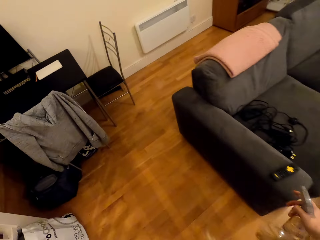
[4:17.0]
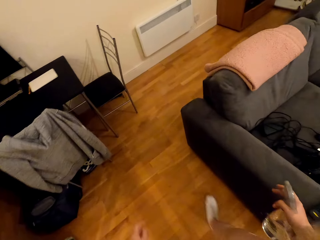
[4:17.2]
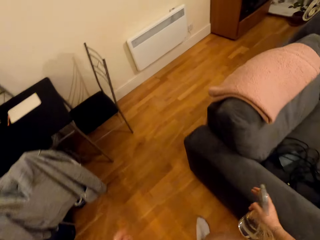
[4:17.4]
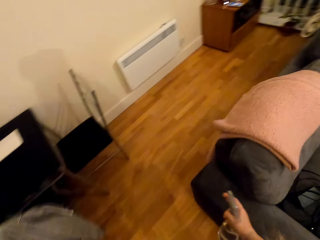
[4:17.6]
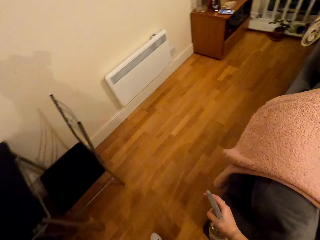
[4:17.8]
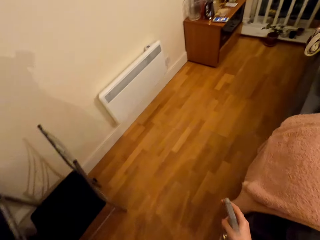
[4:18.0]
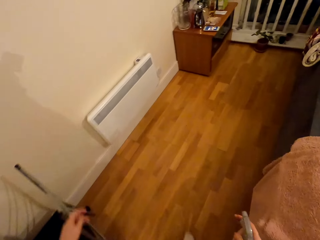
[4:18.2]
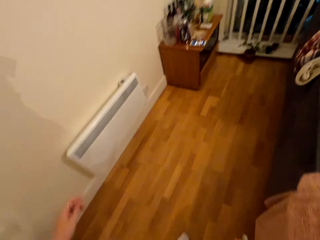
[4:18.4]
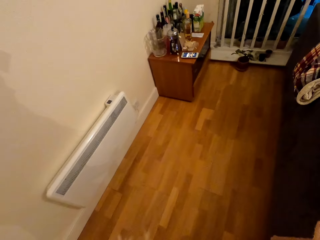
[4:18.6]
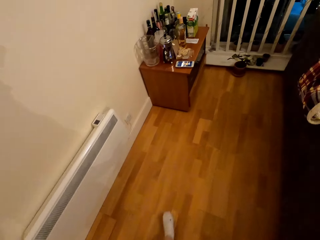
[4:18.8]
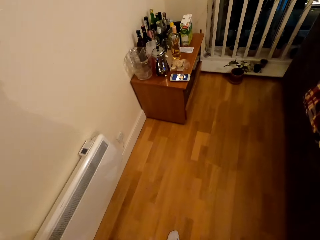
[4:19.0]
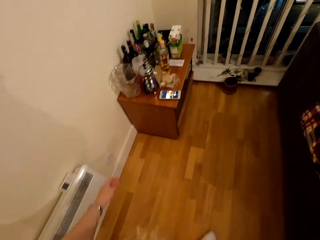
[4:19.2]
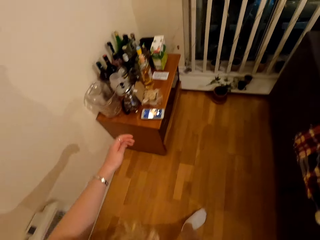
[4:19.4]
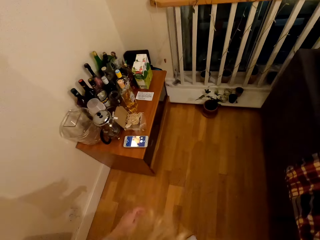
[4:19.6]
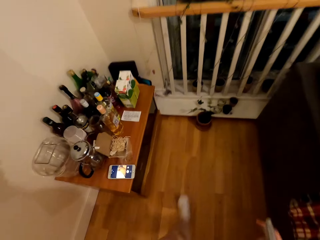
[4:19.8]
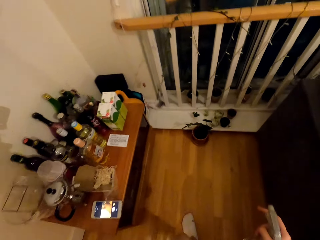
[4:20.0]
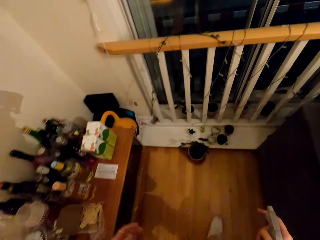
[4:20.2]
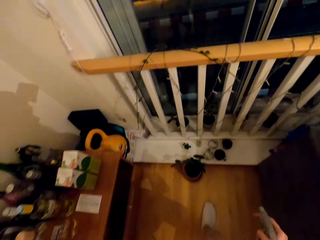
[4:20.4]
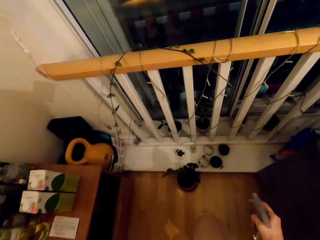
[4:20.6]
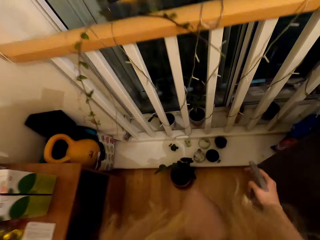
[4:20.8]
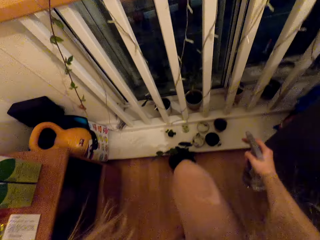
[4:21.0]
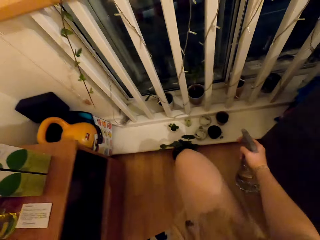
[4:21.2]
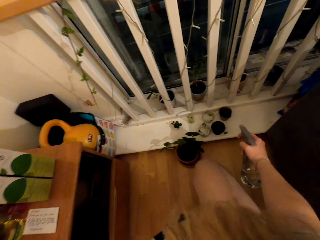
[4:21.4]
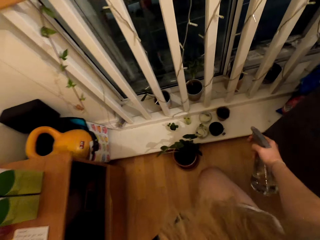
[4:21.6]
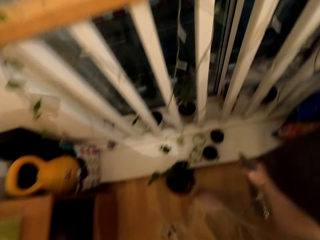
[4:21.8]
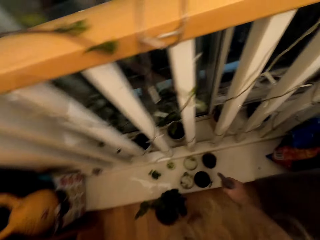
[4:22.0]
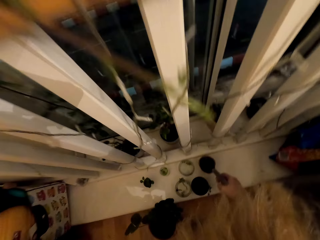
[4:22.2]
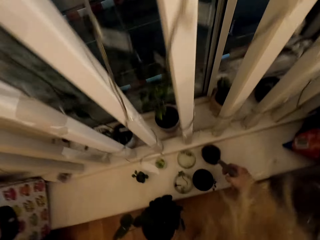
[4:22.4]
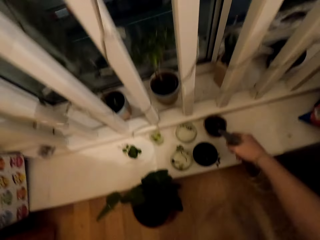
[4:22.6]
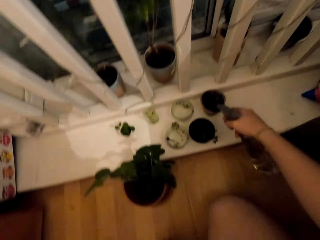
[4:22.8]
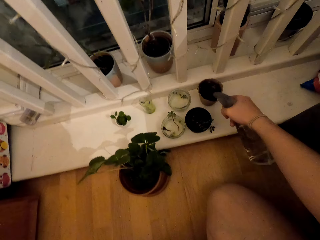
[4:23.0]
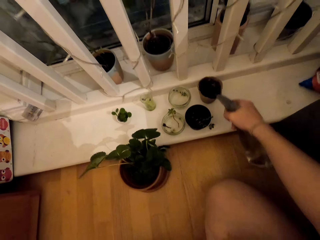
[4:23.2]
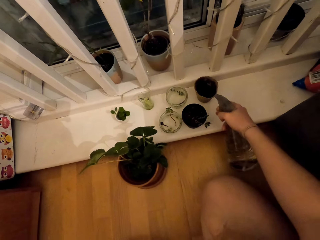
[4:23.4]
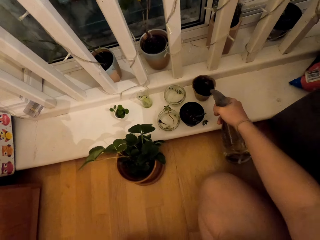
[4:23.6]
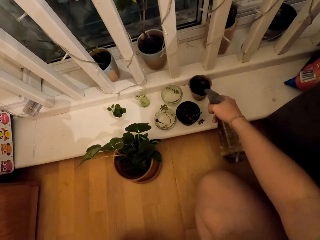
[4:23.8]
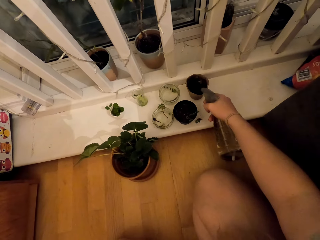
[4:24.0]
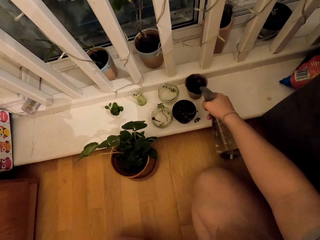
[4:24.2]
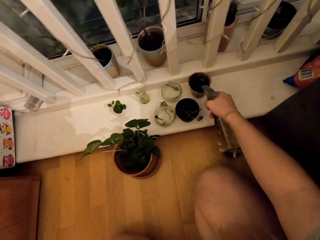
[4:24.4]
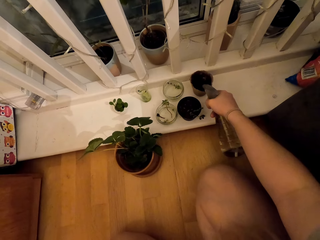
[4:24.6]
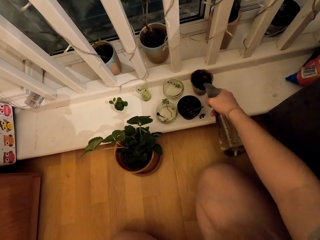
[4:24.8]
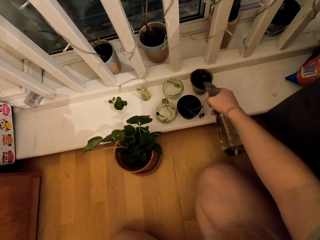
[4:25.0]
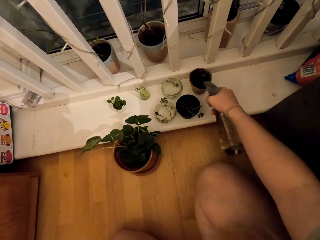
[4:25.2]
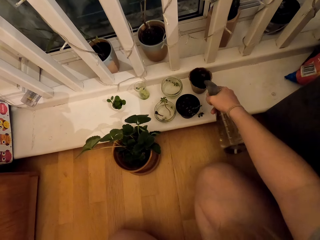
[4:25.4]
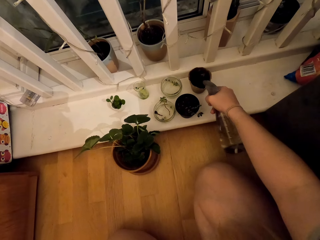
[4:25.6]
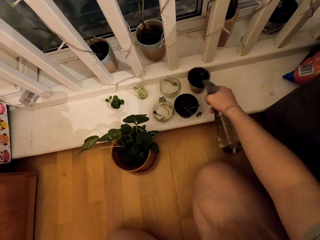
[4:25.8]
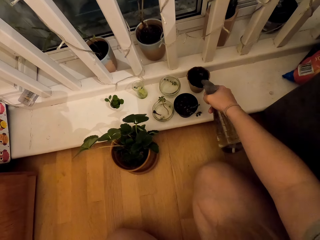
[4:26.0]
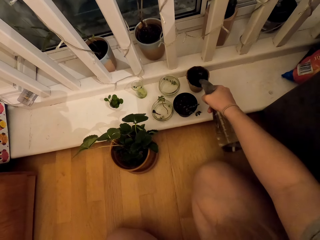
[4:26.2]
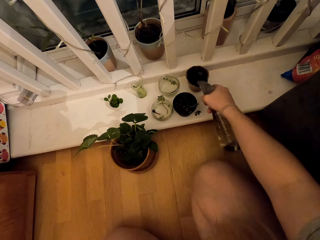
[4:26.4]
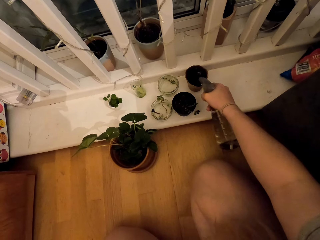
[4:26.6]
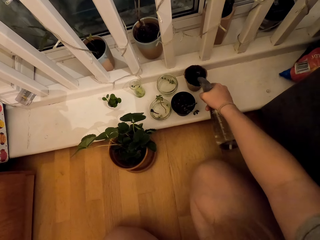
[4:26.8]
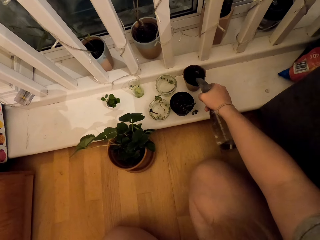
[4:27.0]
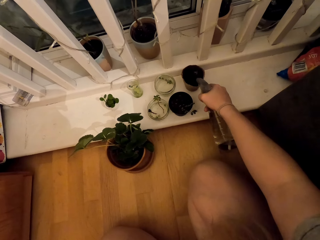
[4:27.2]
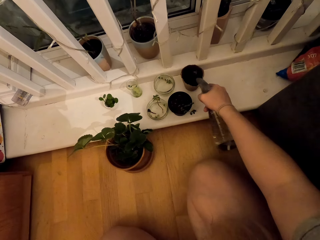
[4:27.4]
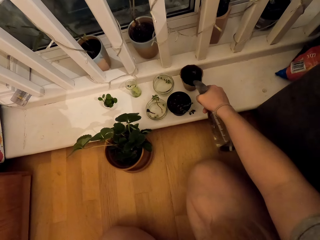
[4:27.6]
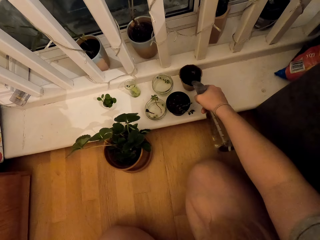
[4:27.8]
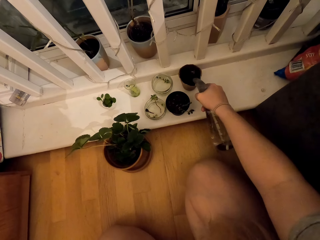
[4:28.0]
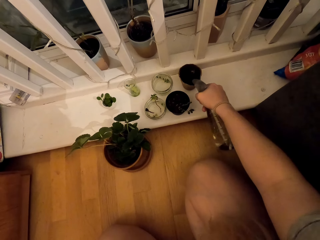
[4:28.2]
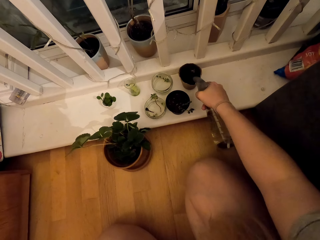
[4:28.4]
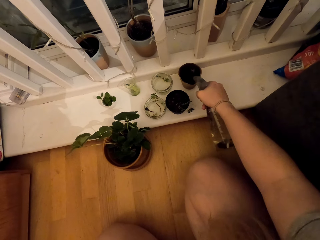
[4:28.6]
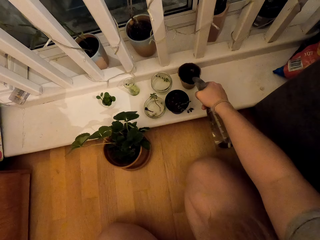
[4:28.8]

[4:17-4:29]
The camera wearer waters the house plant with the spray bottle.

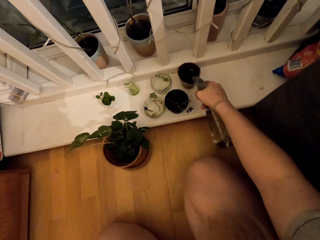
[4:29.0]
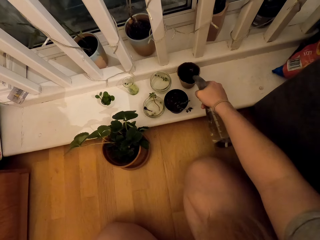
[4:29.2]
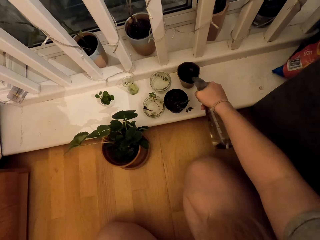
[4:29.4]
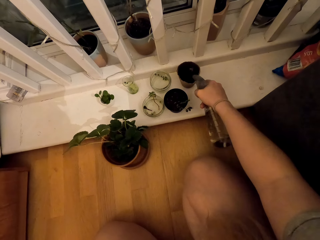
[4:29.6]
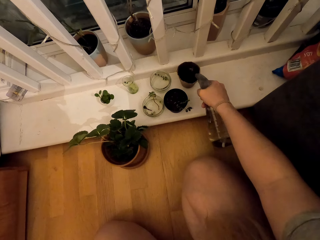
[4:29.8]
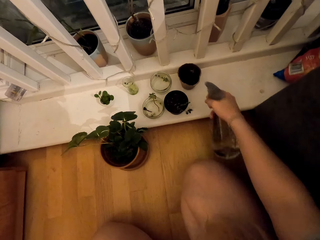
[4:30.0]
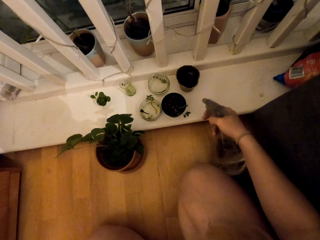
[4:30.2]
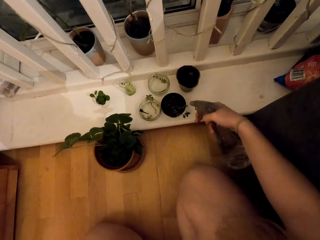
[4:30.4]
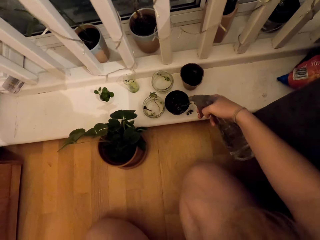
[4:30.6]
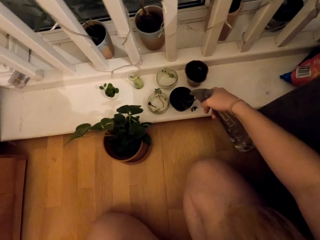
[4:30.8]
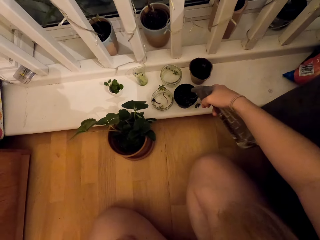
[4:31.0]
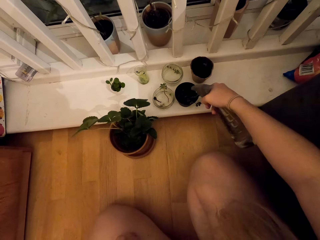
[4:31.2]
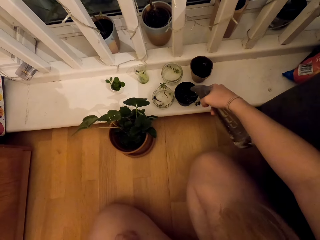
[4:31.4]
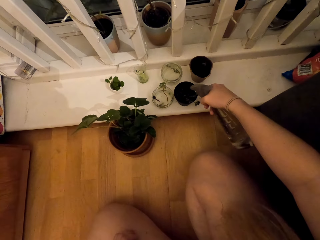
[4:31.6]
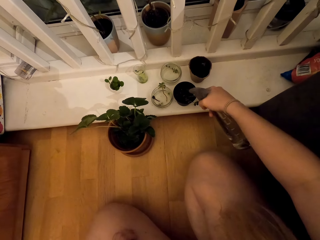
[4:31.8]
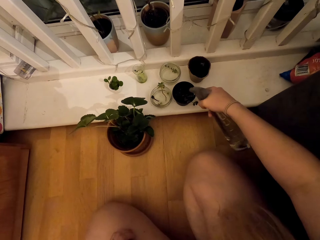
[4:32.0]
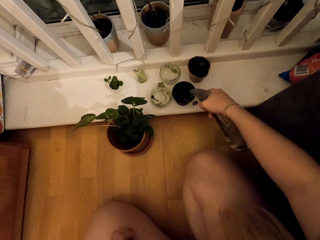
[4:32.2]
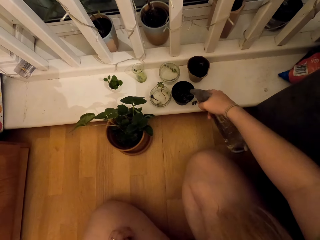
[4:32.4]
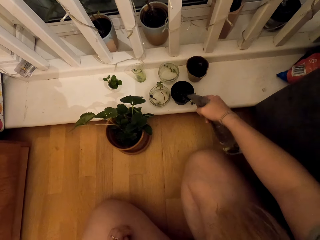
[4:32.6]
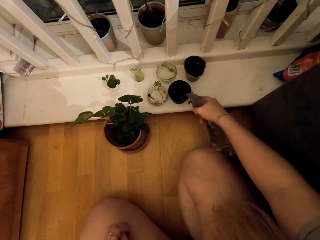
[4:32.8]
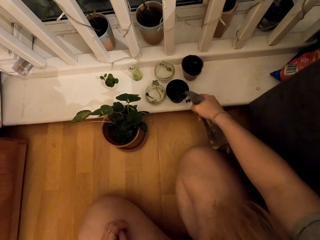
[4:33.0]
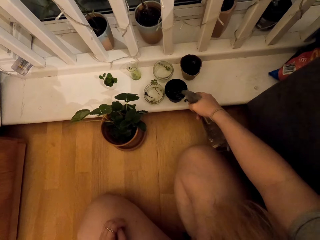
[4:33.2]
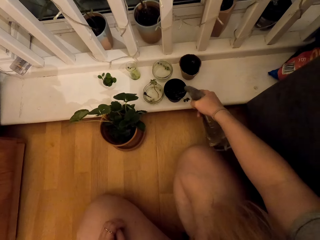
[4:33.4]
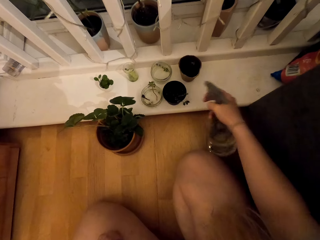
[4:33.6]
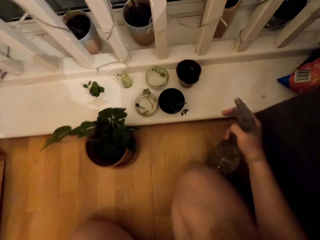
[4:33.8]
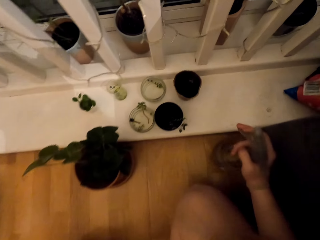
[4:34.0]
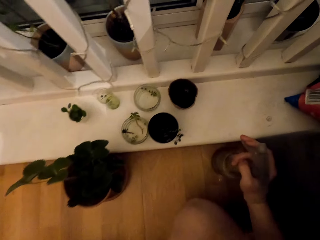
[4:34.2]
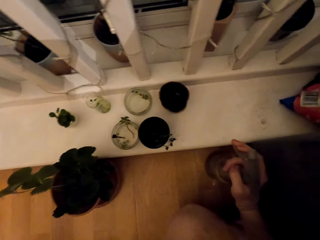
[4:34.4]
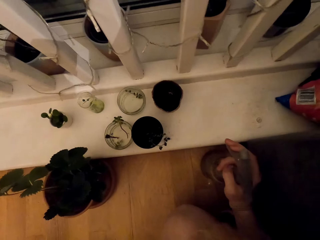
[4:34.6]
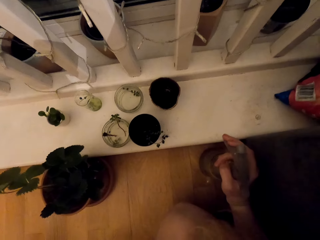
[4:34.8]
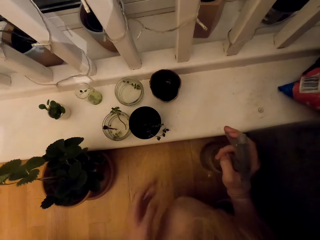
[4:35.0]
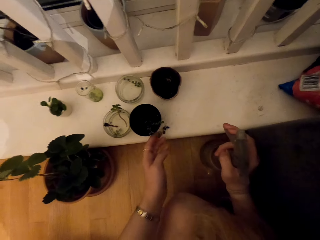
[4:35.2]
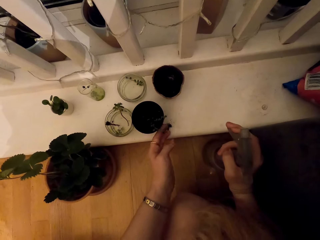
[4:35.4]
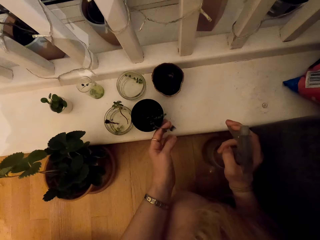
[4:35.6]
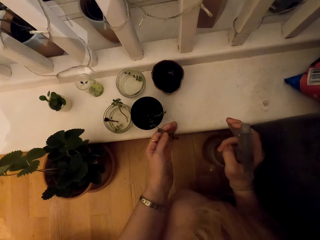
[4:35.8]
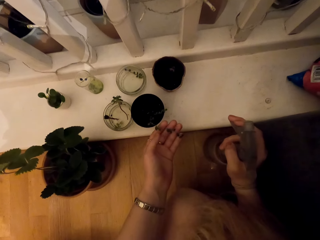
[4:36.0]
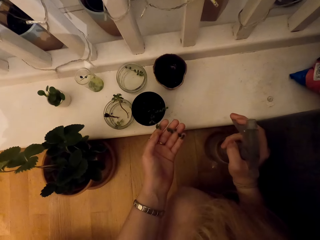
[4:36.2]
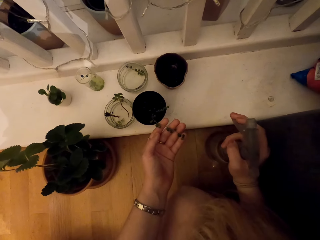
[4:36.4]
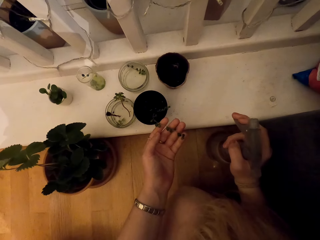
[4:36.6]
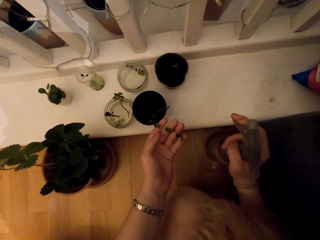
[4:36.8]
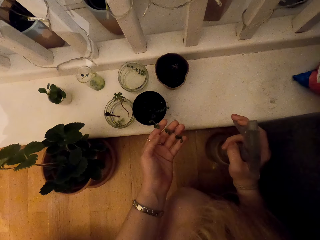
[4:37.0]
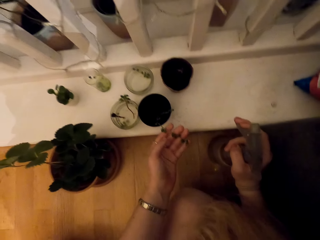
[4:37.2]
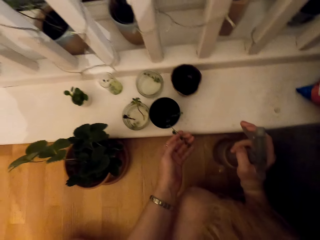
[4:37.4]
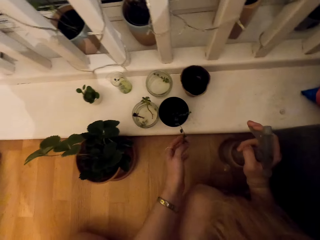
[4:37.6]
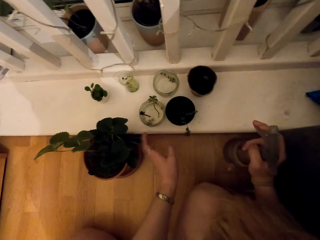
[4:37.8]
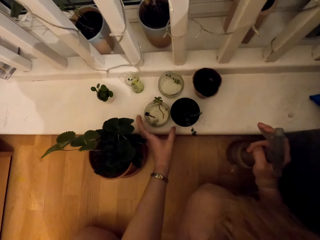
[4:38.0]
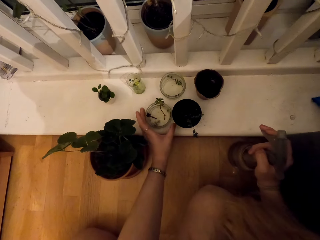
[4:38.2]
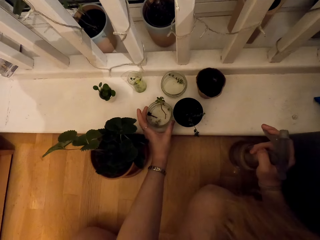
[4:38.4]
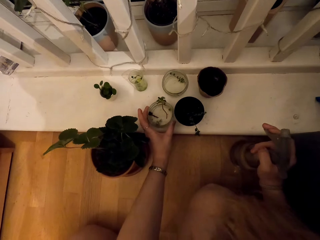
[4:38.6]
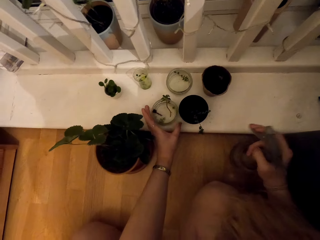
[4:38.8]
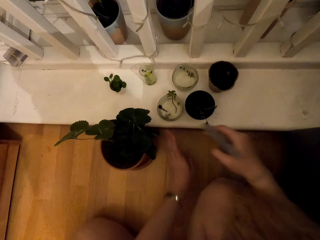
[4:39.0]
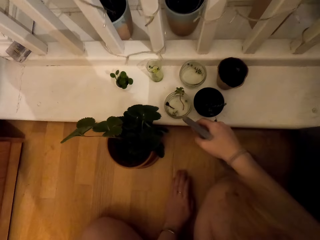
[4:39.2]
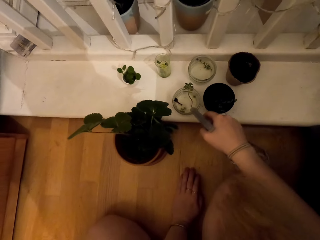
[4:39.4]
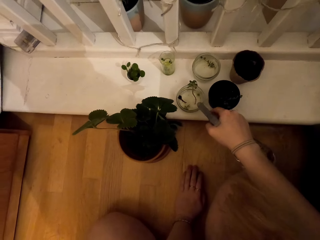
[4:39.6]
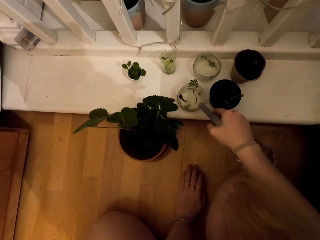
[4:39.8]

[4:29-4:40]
The camera wearer touches the plant. They water the house plant with the spray bottle.
